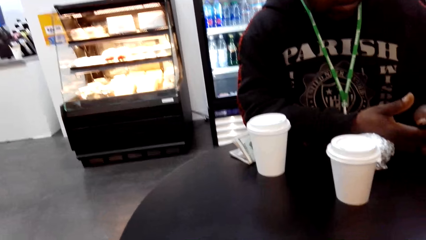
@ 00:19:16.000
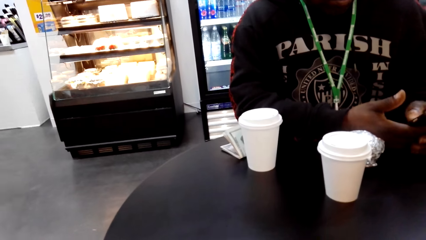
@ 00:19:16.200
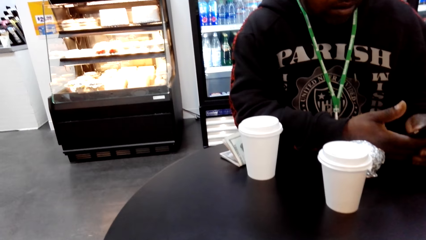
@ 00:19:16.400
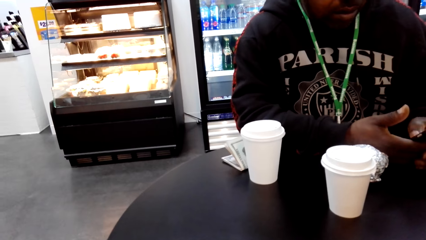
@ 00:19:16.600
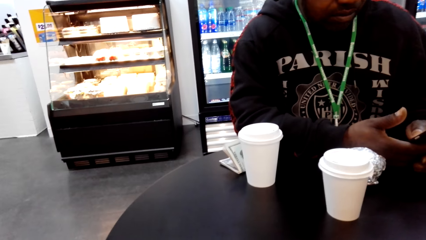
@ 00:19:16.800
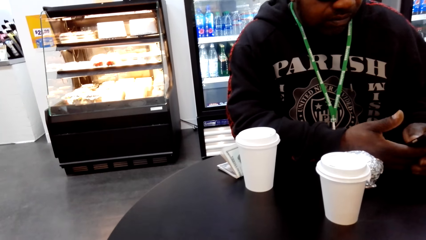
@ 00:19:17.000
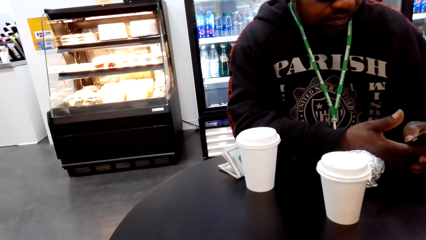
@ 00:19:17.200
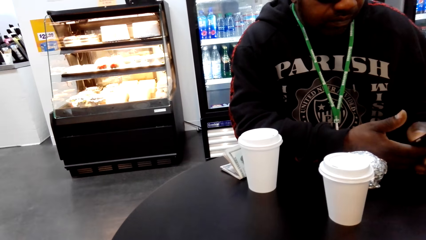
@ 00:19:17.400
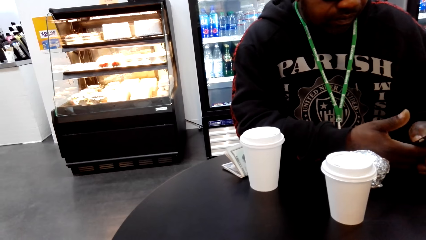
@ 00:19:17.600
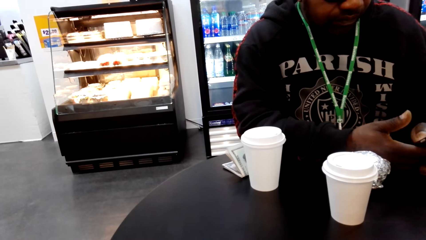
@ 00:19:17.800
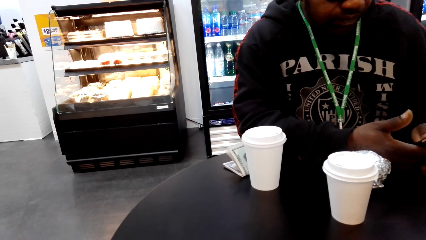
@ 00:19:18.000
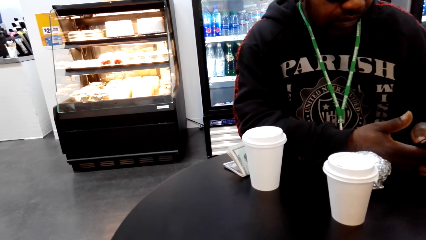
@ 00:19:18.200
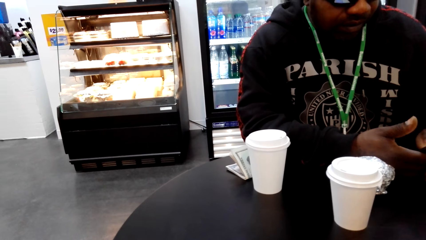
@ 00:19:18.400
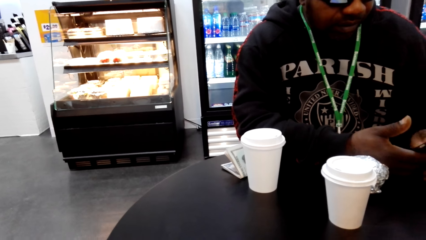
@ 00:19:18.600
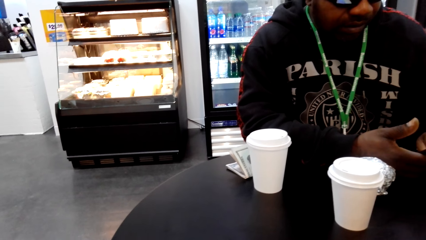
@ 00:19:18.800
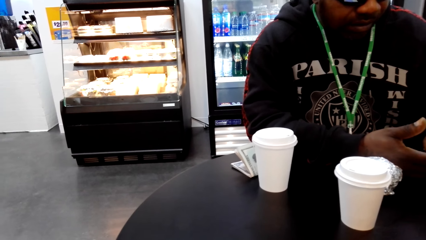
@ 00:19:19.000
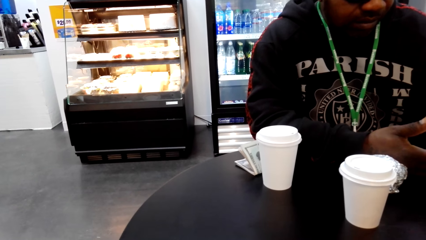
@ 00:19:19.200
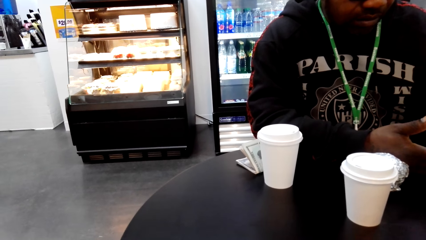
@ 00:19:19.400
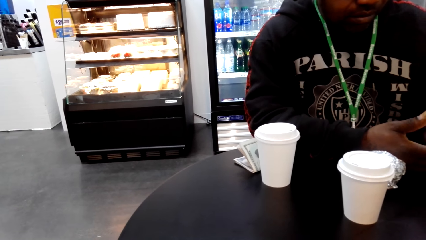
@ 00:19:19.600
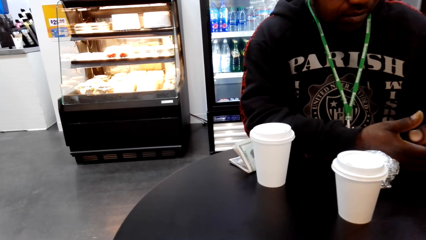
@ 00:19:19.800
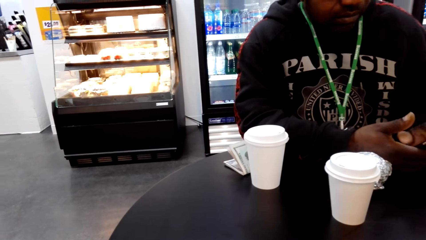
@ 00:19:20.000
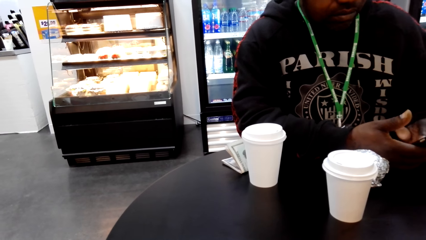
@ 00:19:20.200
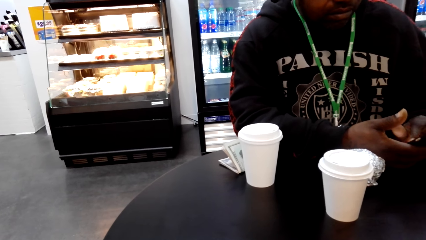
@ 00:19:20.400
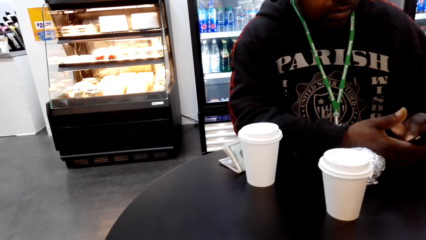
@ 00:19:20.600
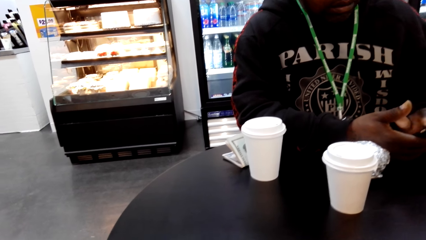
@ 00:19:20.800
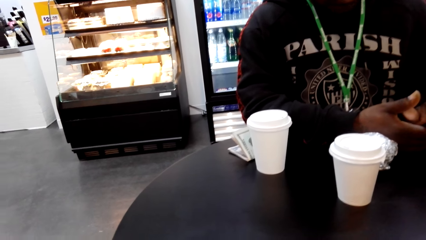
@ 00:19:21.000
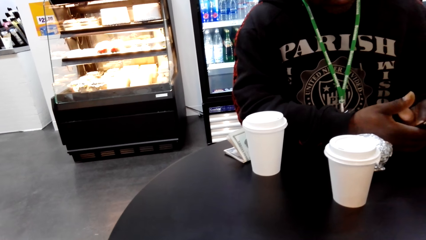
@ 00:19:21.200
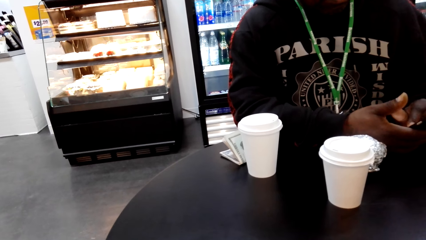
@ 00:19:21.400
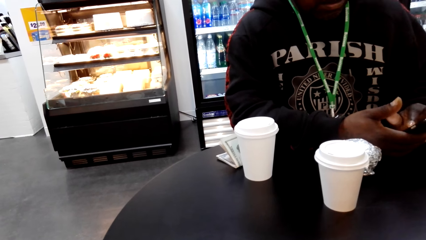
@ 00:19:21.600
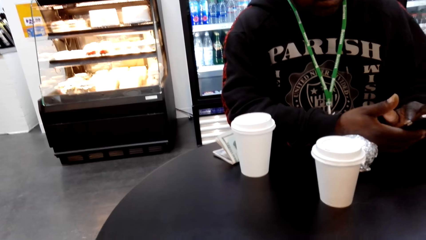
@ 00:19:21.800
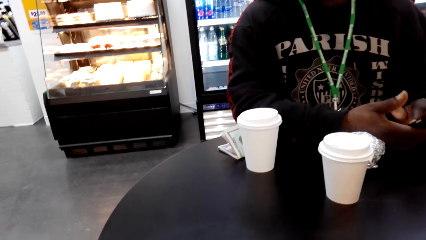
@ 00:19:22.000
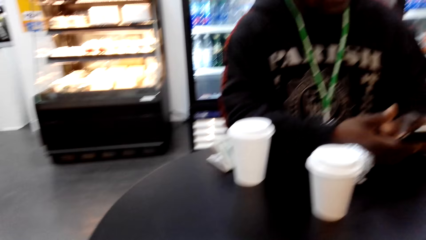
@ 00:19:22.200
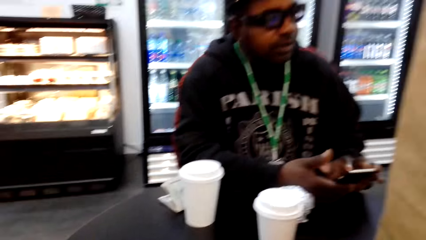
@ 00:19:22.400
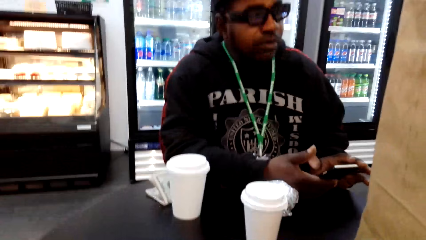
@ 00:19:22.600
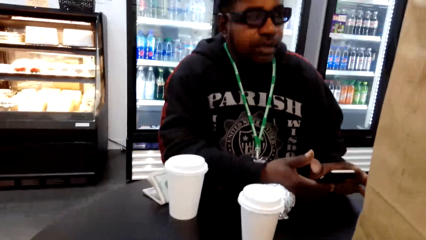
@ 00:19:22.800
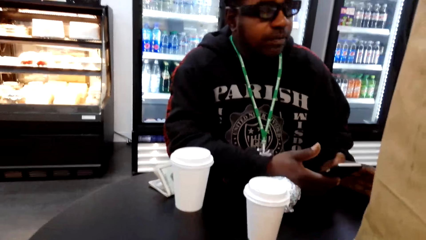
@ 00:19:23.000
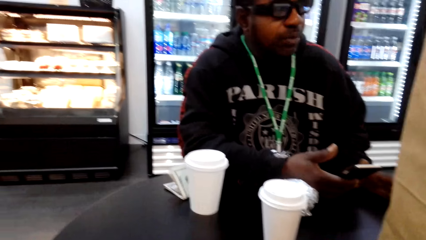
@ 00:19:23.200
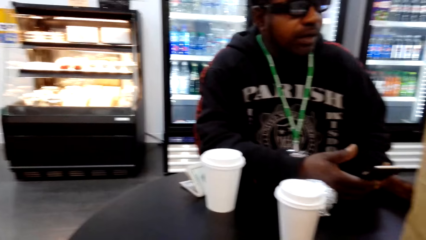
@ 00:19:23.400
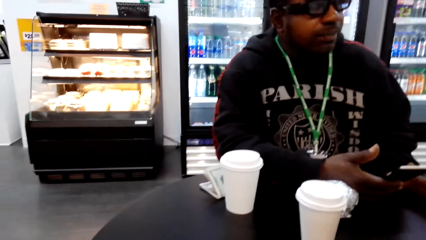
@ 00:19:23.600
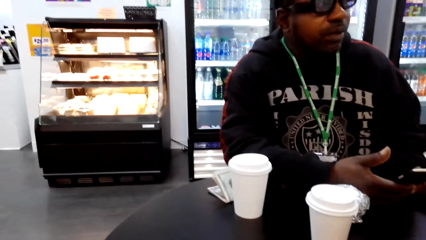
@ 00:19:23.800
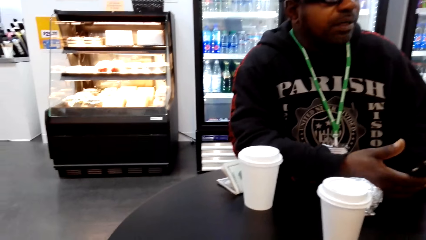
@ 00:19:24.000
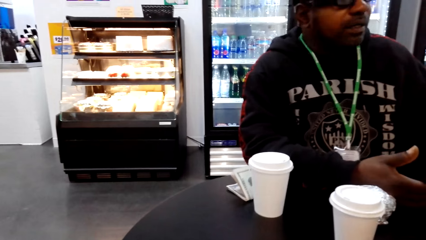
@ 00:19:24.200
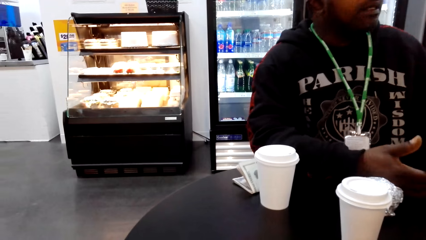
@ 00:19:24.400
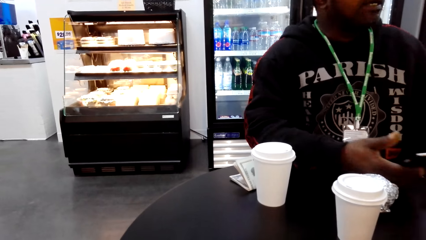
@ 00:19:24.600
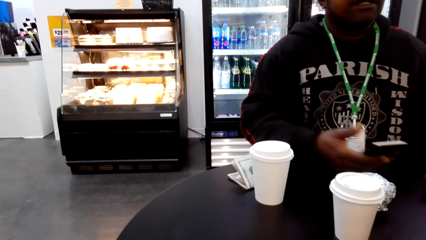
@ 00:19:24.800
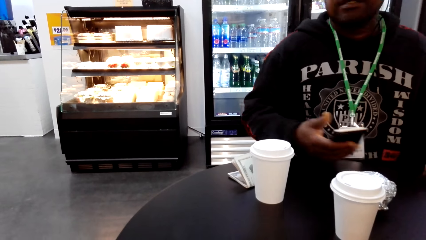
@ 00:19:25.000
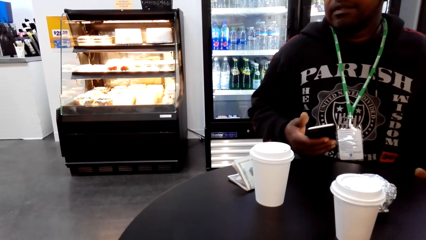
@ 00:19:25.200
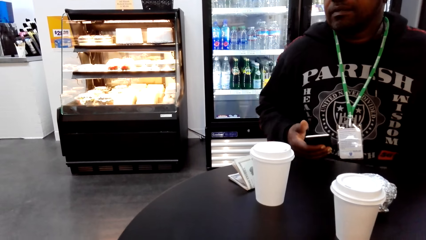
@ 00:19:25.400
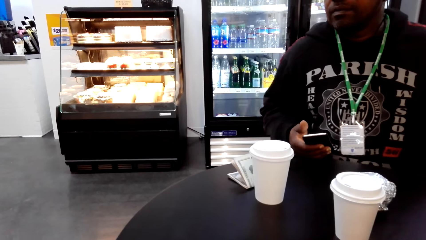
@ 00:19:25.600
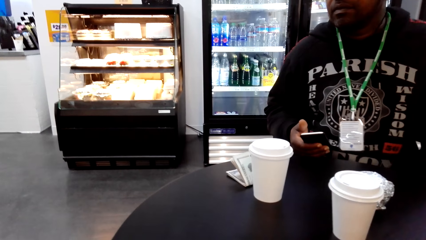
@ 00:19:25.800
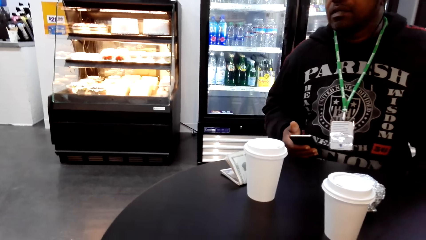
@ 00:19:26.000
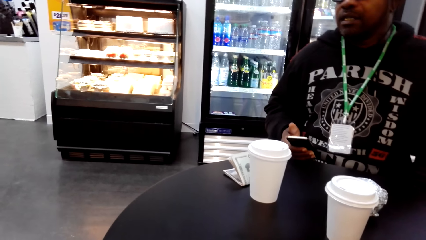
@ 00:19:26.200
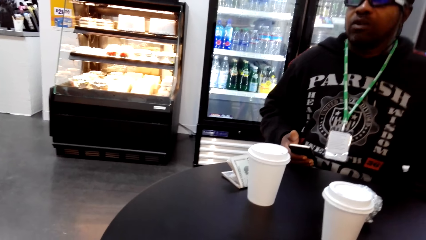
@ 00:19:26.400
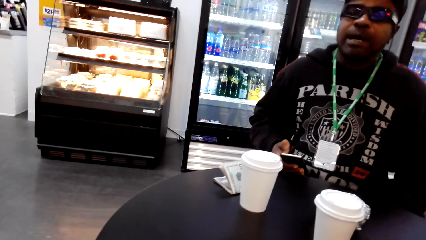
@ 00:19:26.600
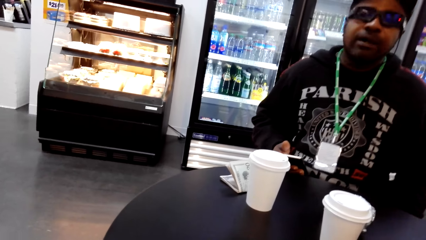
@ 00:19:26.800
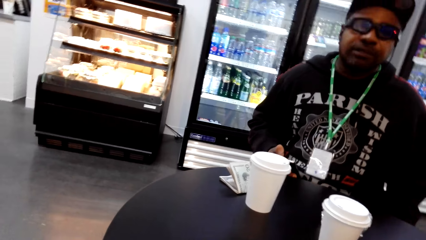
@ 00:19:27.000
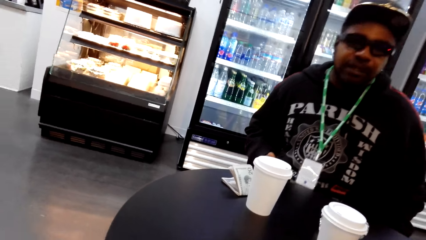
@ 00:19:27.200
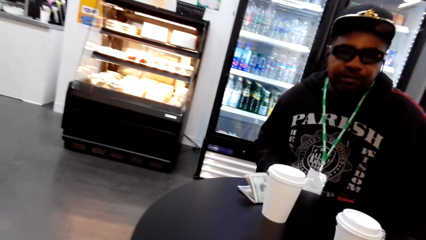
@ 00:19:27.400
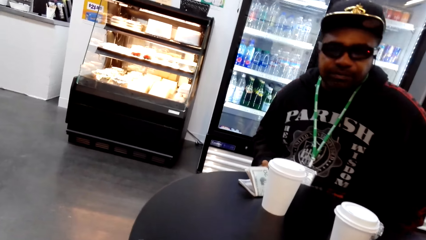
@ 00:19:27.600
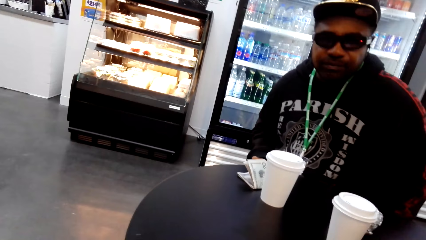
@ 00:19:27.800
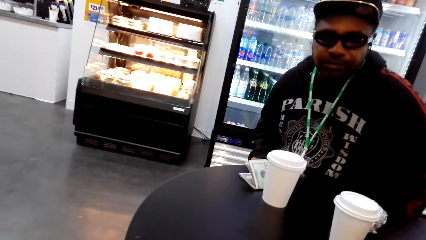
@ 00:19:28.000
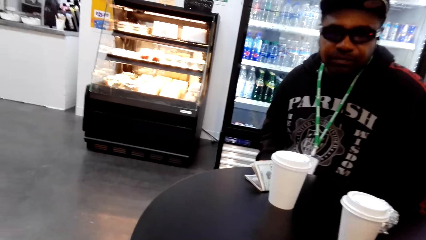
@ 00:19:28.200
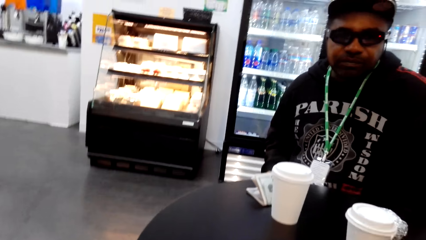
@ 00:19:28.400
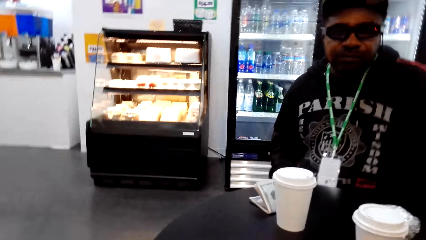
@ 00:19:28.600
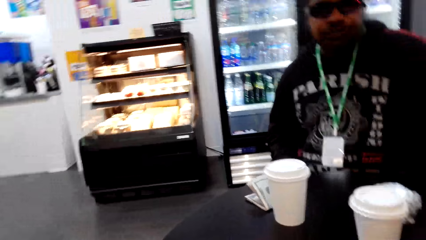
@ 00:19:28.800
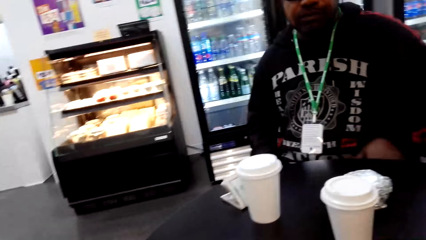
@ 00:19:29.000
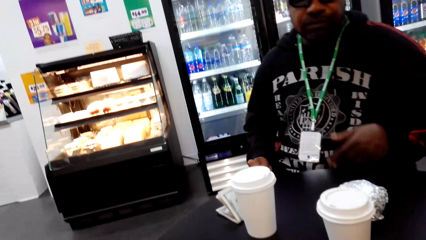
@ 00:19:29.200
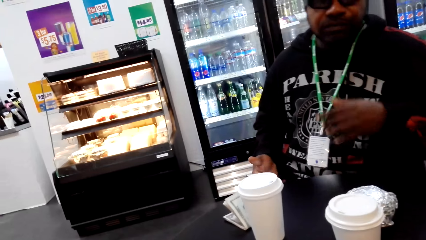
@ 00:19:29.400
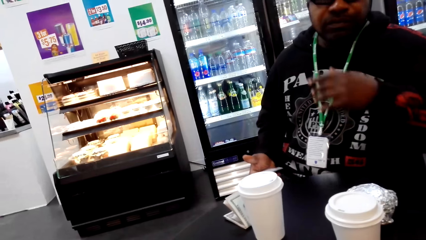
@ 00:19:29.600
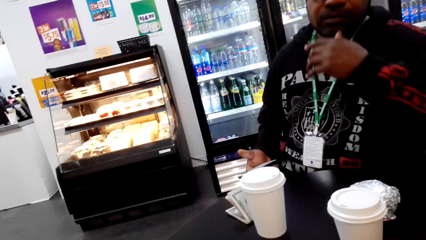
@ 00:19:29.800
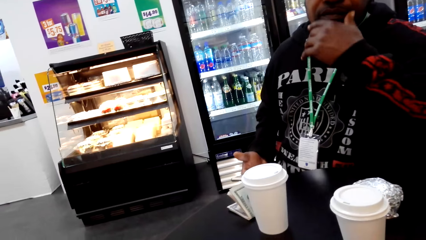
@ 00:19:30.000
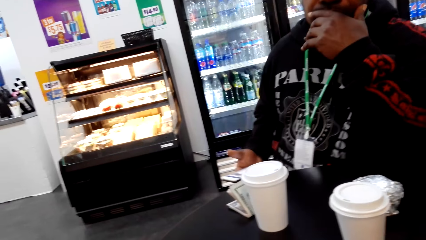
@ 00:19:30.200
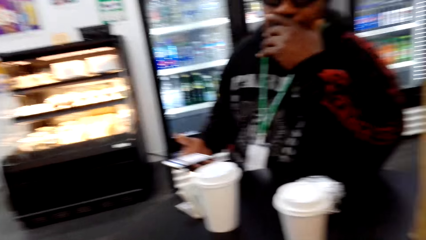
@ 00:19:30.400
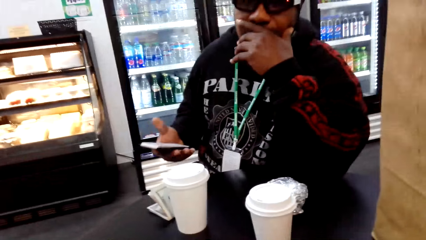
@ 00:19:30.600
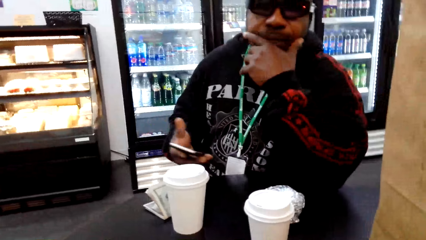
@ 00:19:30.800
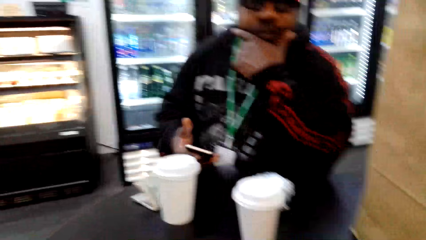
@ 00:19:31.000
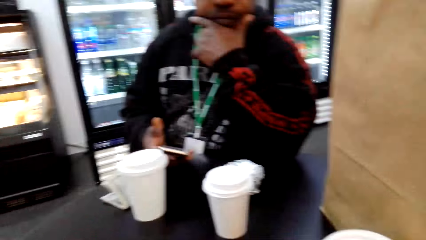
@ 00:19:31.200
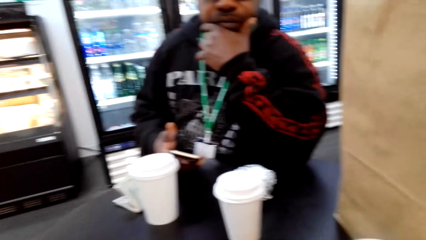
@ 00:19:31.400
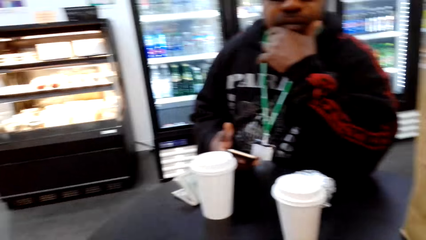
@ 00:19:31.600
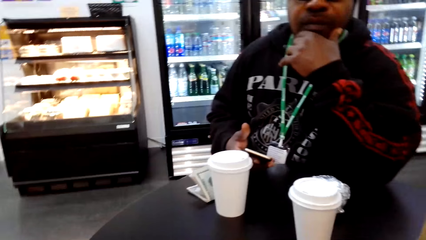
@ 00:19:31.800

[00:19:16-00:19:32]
The camera wearer dialogues with a man. The man scrolls his phone. The camera wearer speaks to the man. The man speaks to the camera wearer. The camera wearer speaks to the man.
